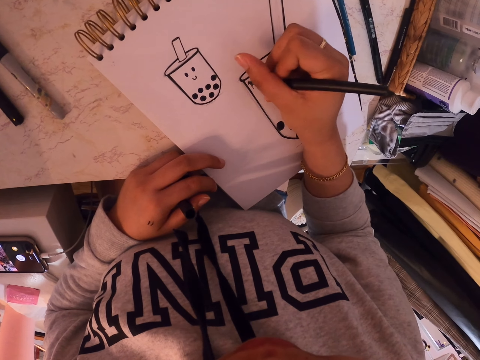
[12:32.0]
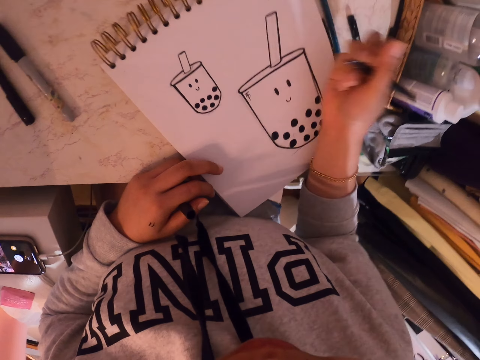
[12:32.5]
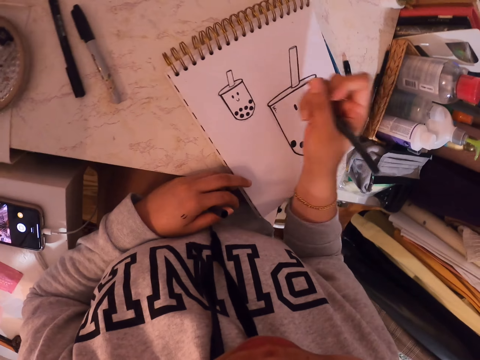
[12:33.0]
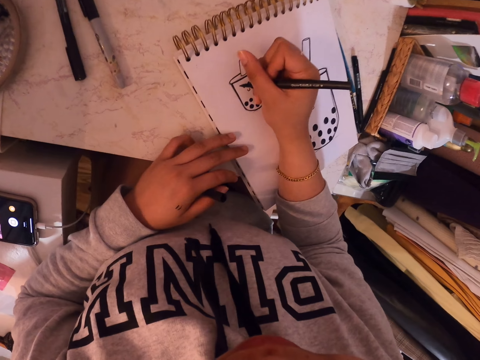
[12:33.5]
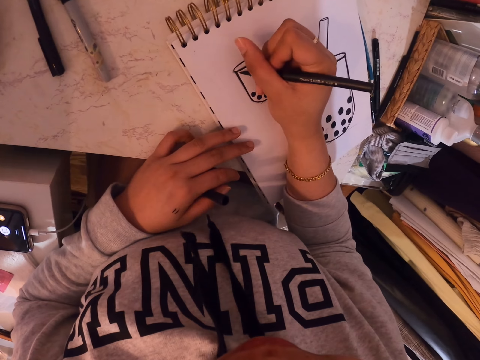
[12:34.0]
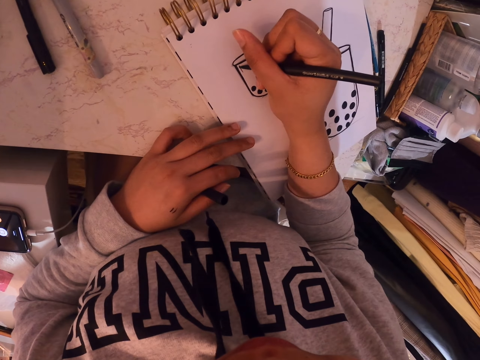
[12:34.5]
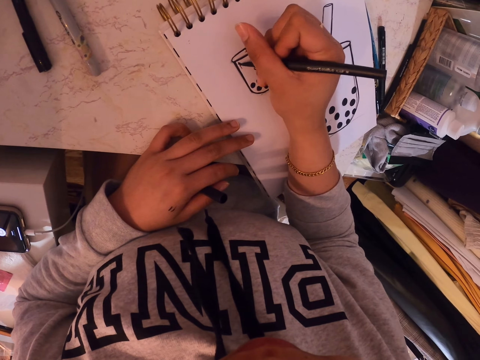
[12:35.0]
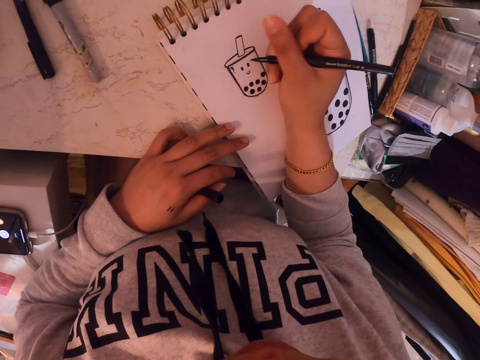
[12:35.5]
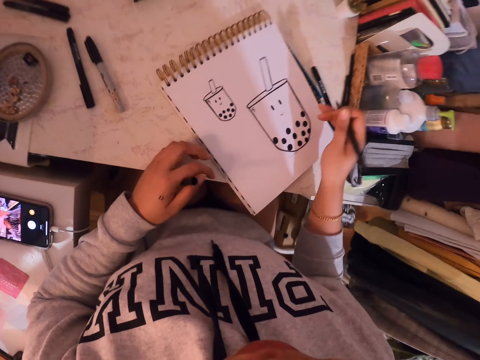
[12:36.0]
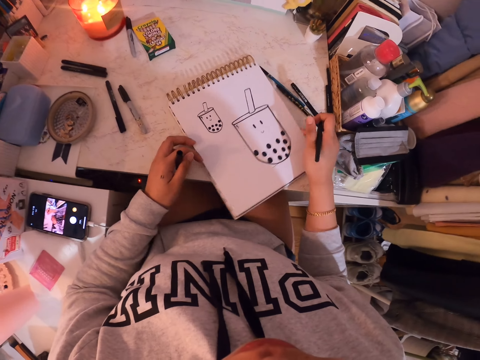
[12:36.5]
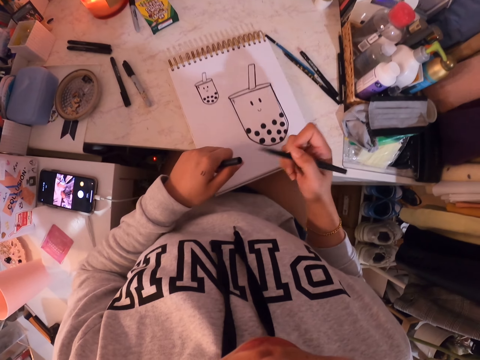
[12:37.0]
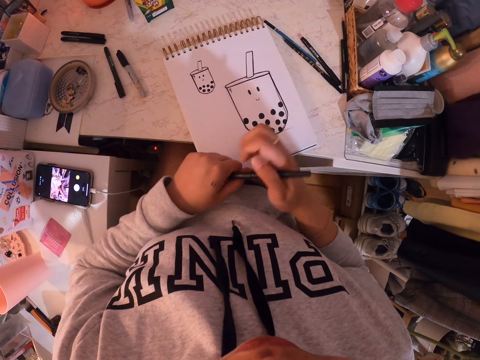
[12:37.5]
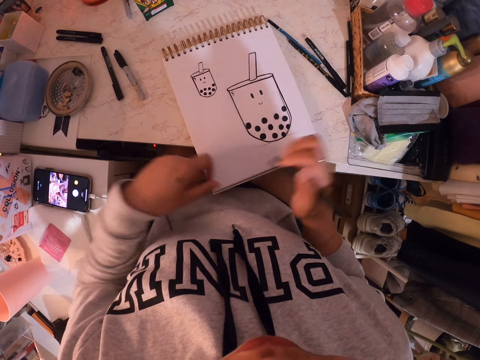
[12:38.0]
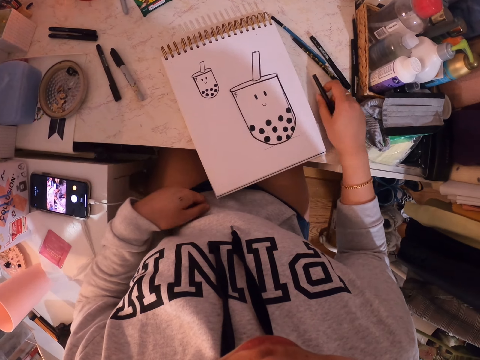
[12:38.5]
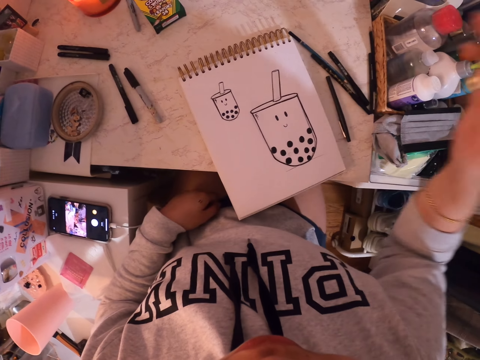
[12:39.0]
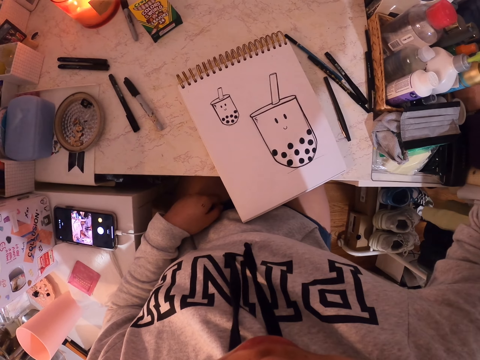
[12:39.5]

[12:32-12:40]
The camera wearer pushes the book on the table. She writes on the art book with the pen. She positions the book on the table. She tightens the ballpoint edge with the lid. She drops the pen on the table. She moves a hand. She adjusts the camera on her head.
